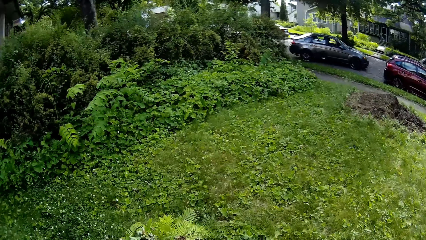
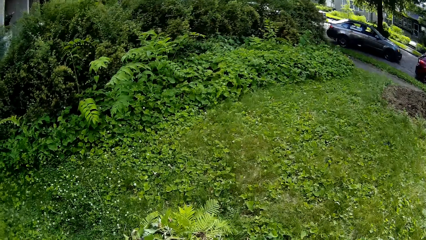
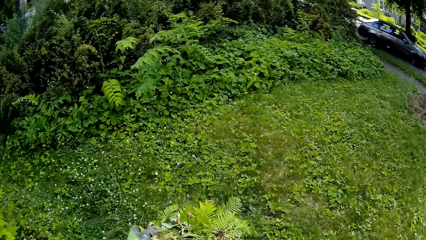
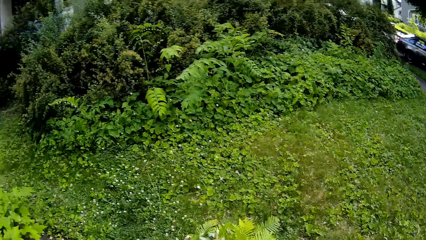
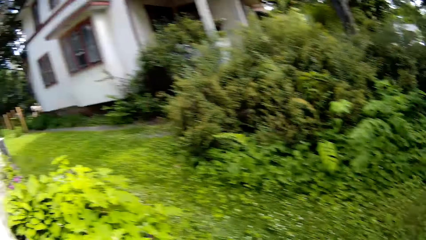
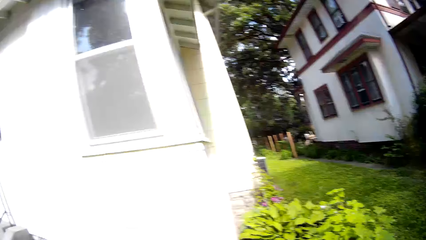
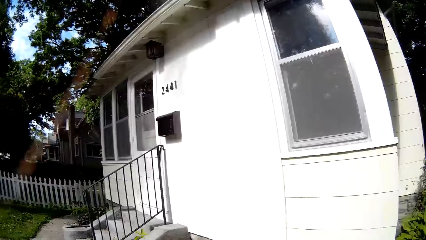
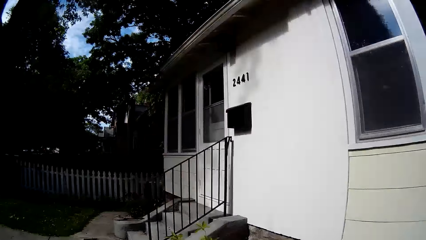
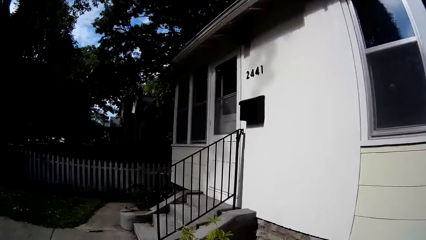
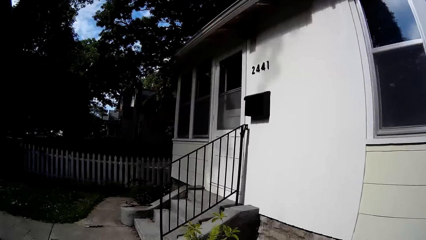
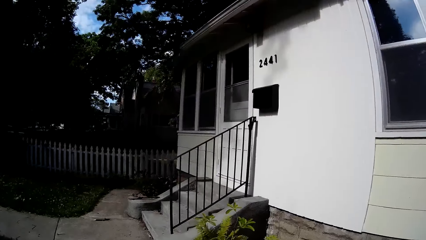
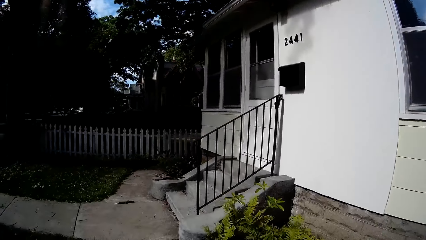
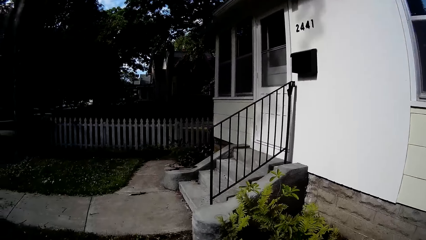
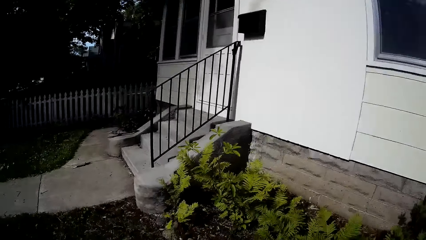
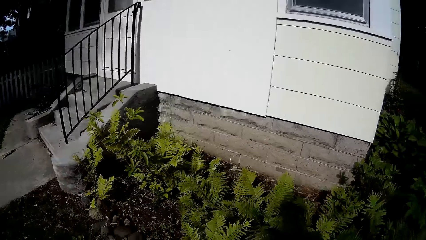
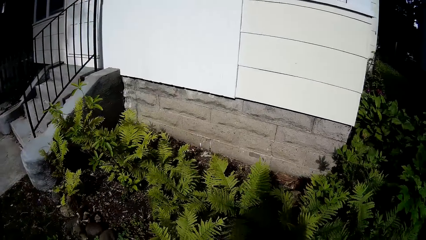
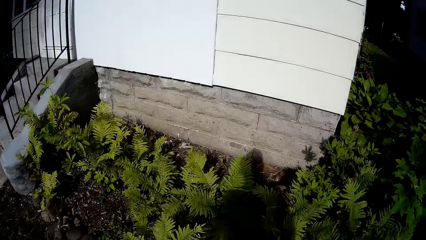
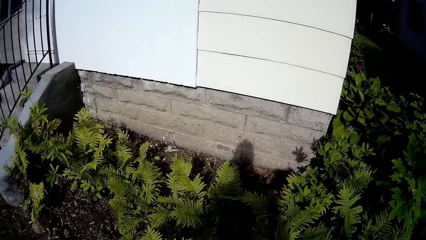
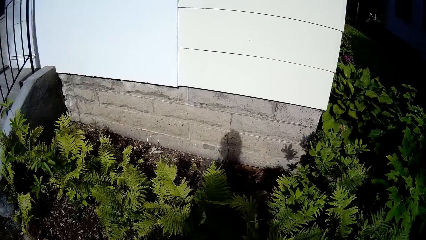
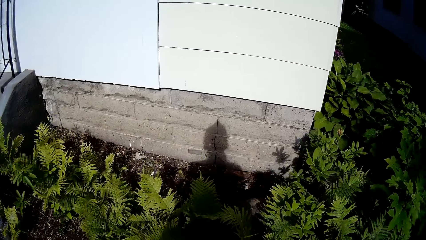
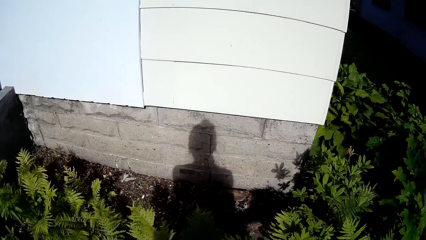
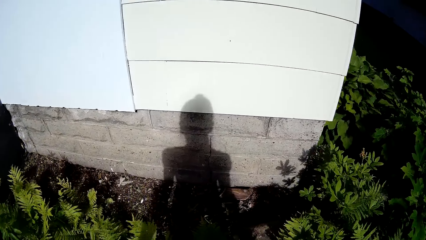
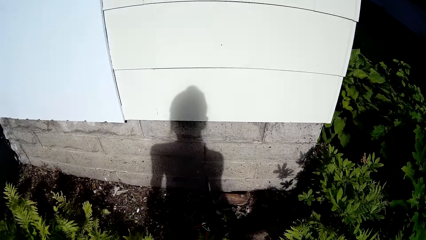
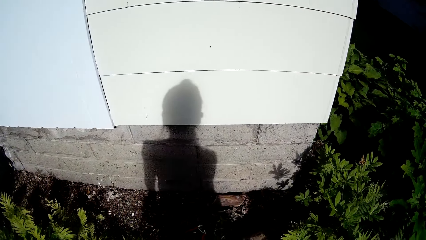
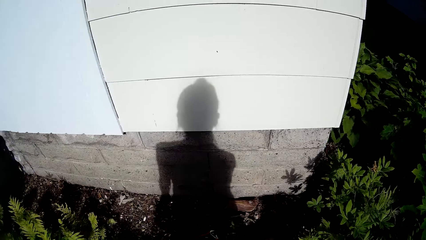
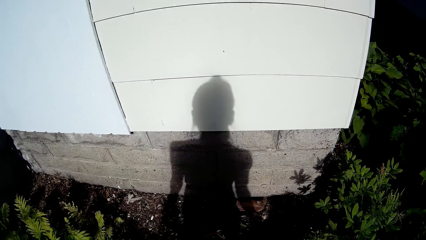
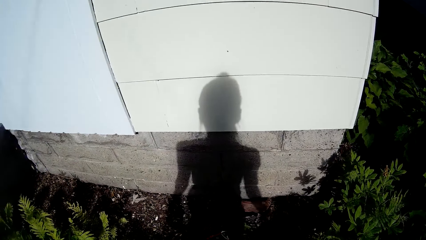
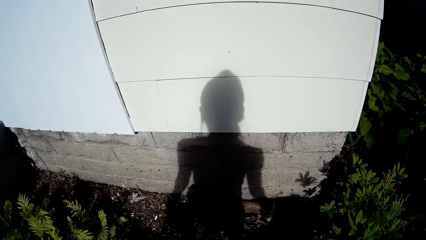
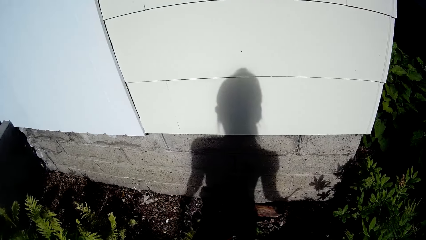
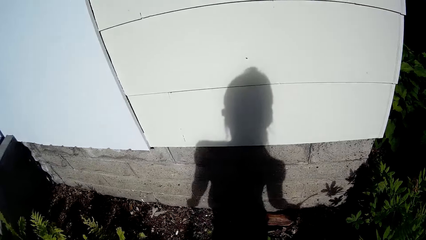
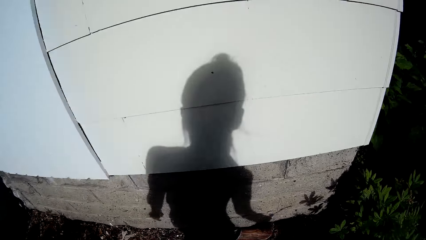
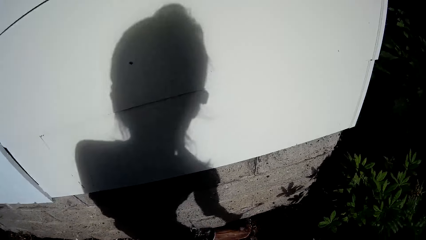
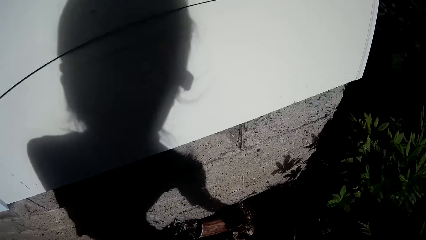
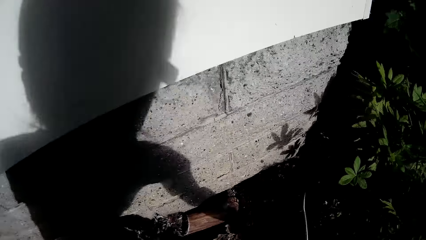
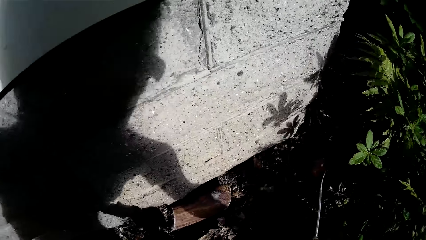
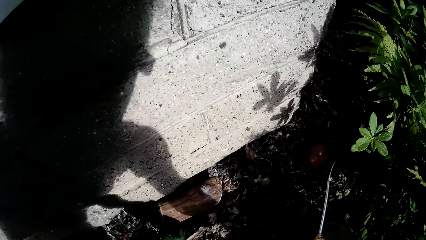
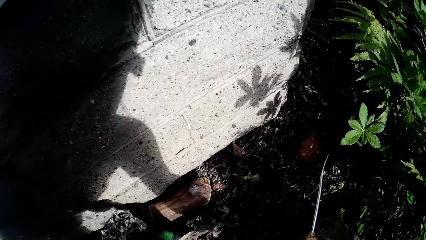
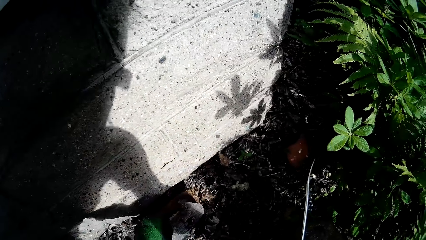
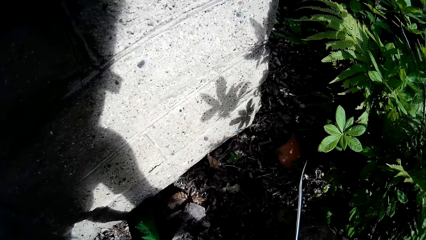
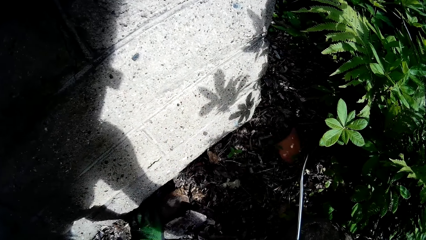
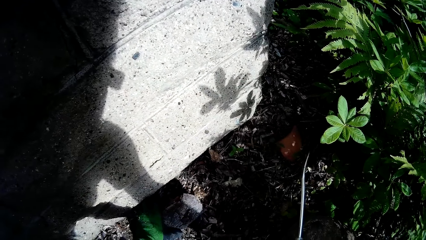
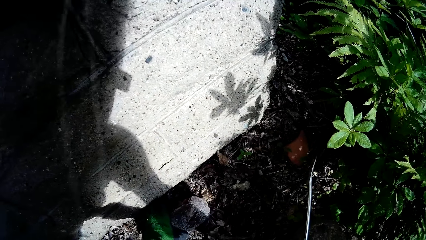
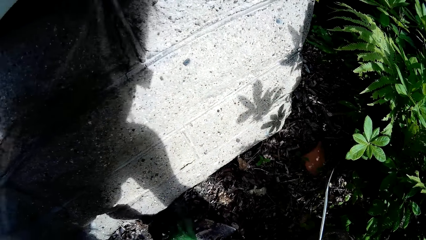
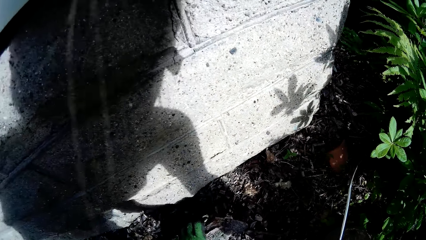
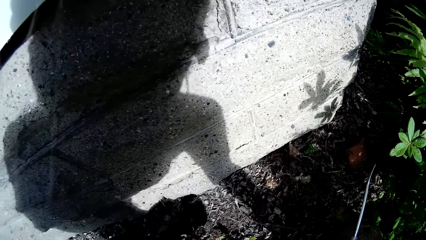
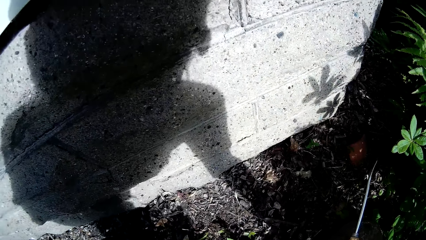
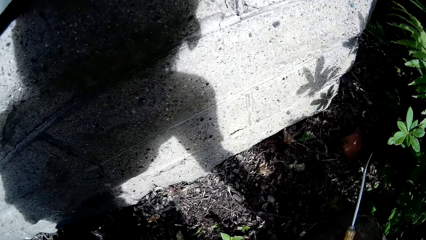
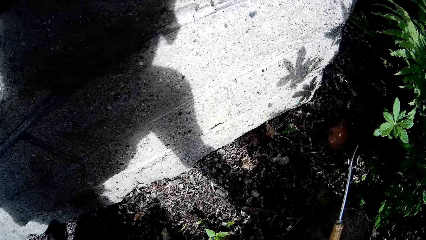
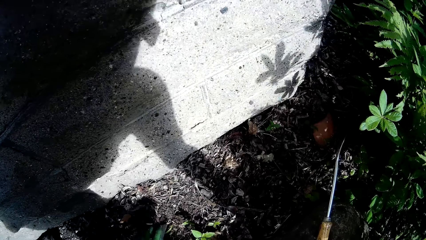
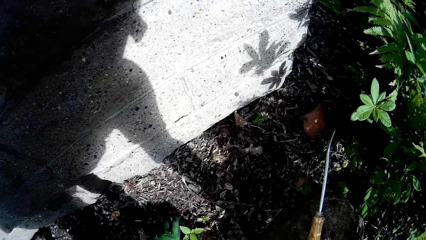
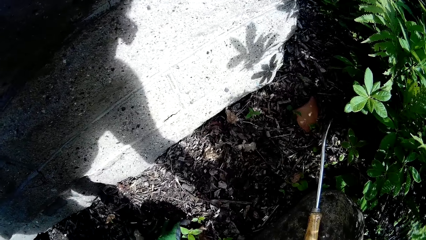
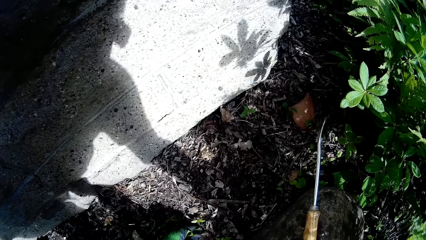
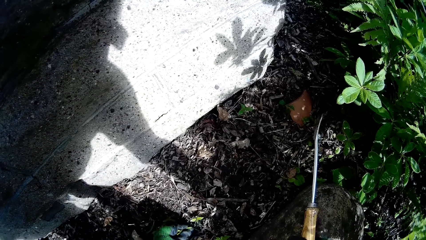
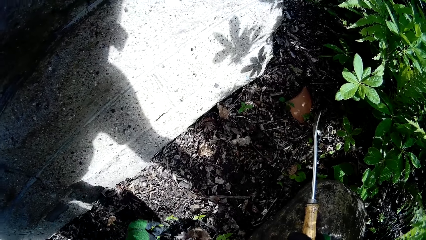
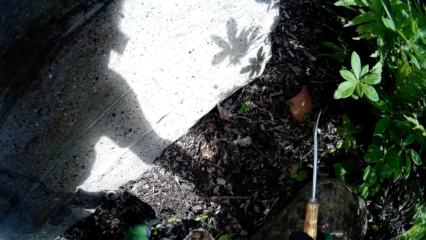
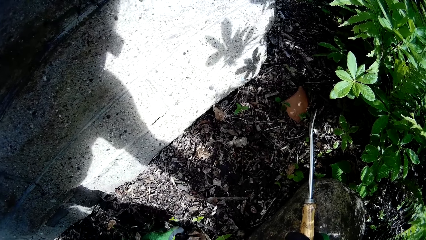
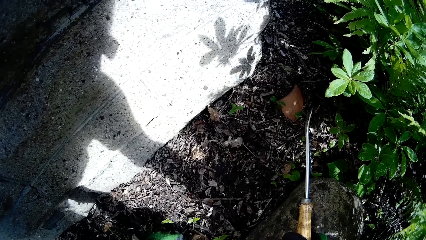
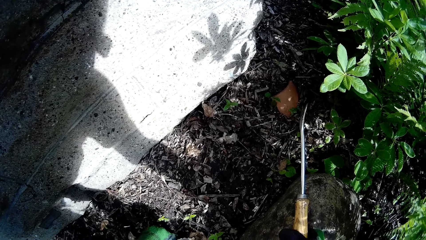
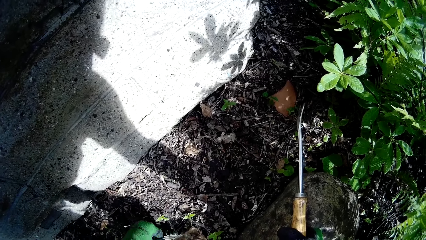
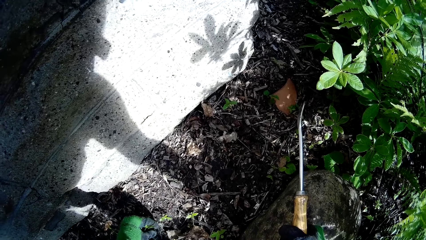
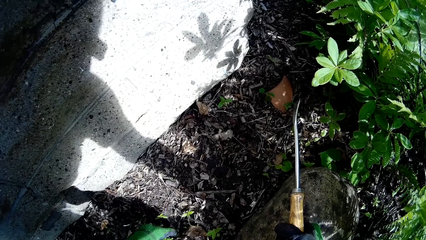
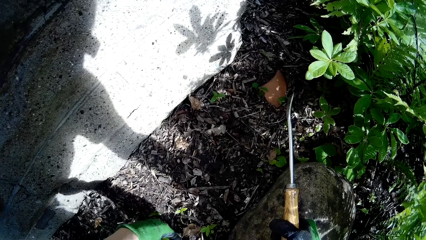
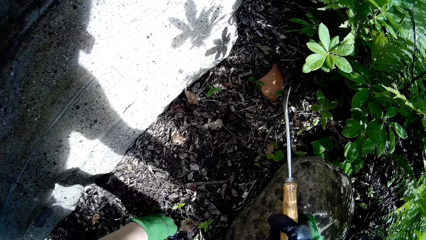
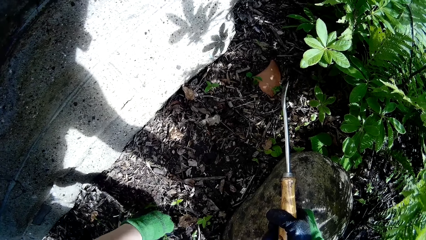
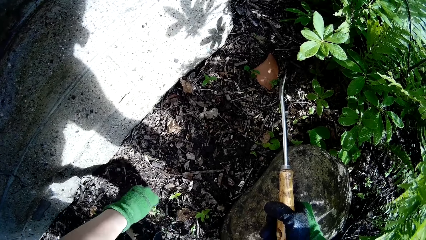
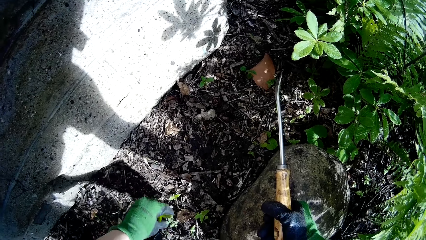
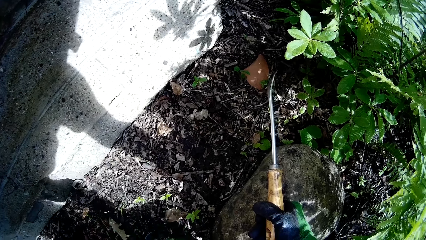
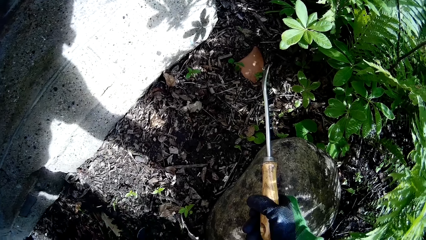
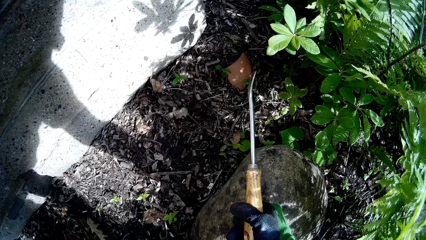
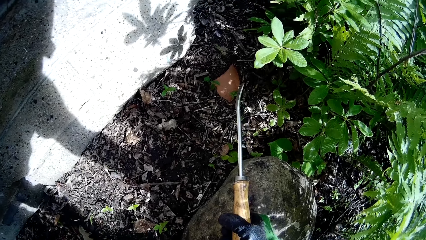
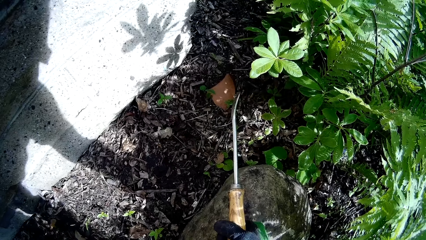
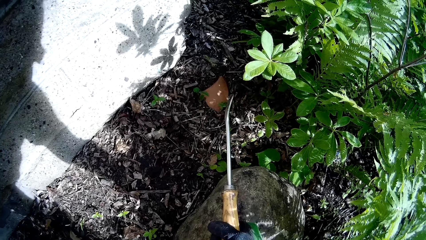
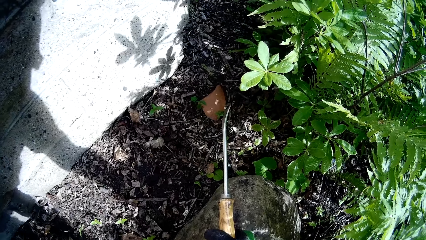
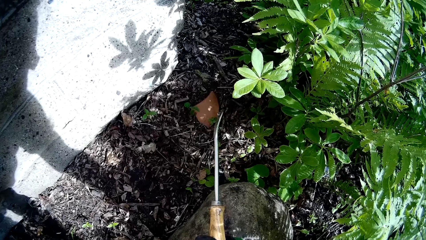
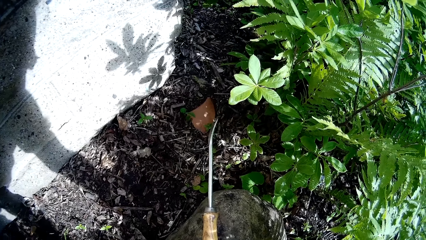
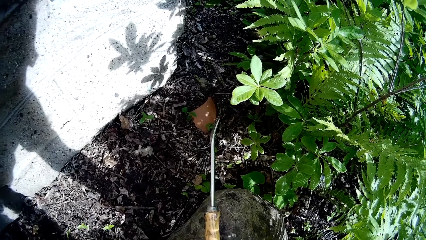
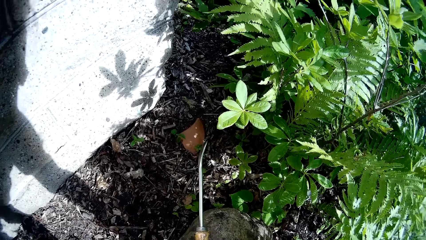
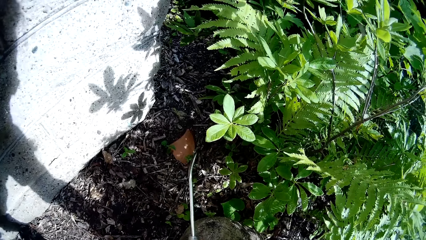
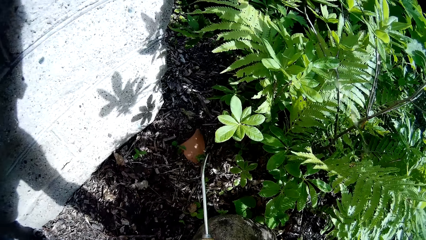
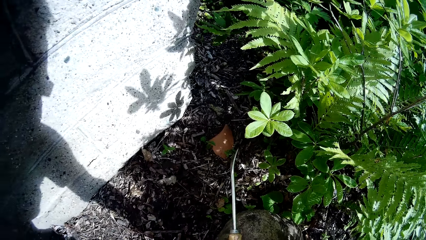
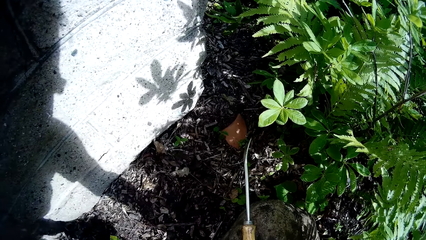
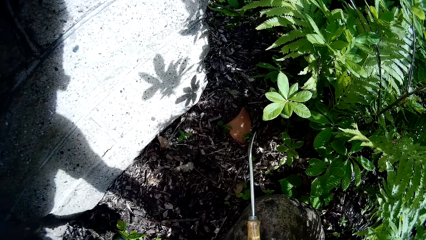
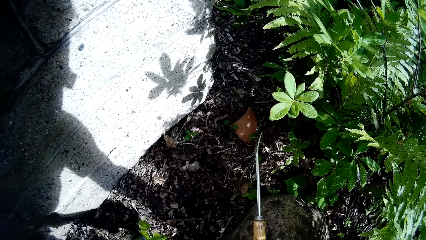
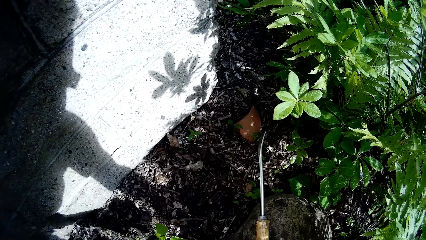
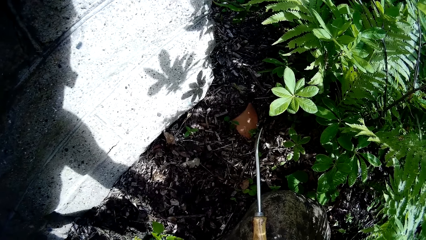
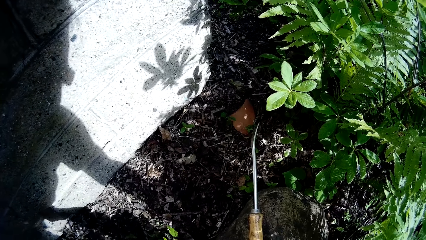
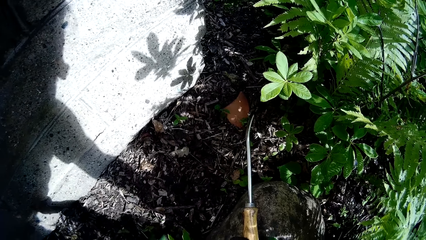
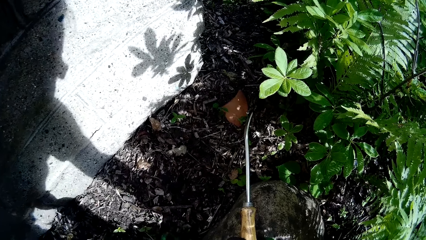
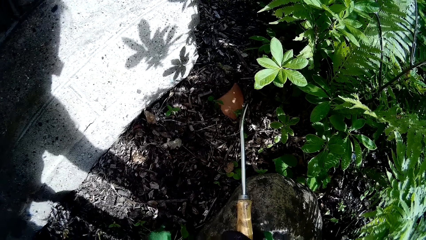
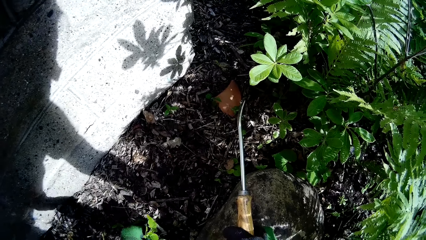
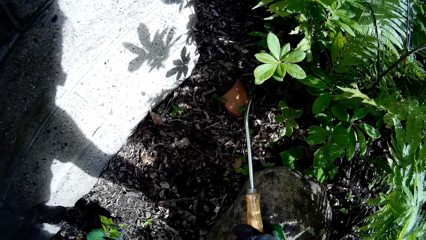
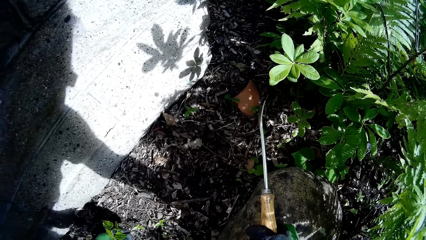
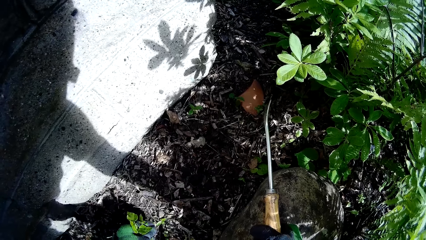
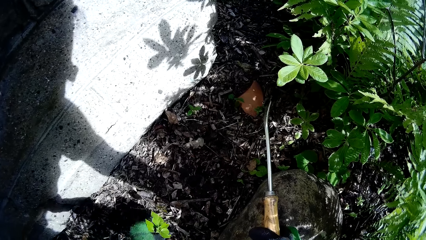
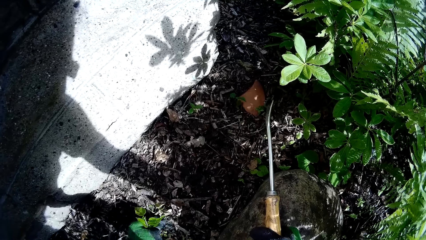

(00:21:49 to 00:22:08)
The camera wearer picks leaves from the ground. She carries dried wood on the ground with her left hand. She uproots weeds from the ground with her left hand. She holds a weed cutter with her right hand.
